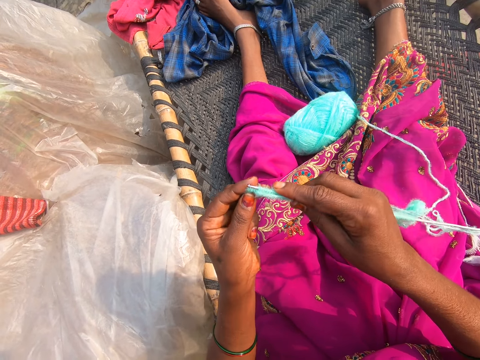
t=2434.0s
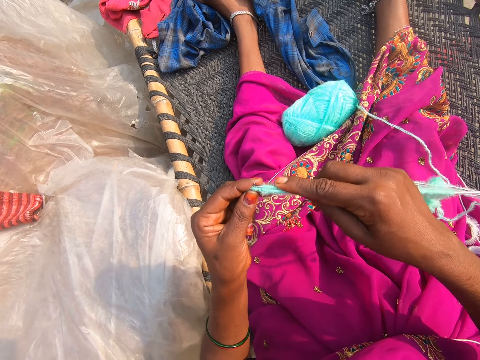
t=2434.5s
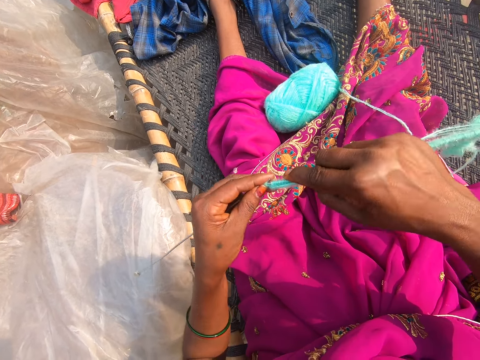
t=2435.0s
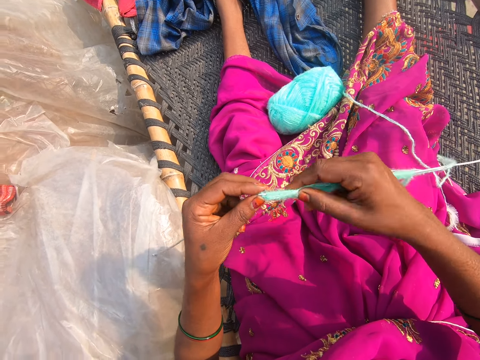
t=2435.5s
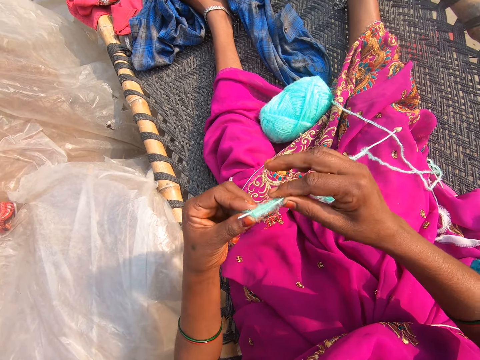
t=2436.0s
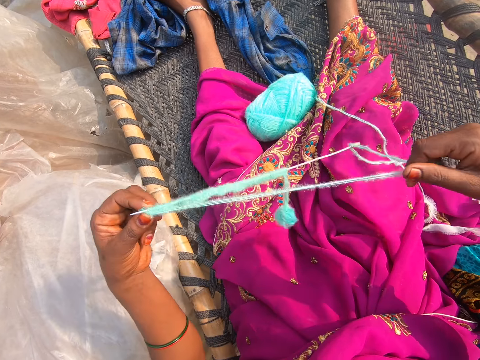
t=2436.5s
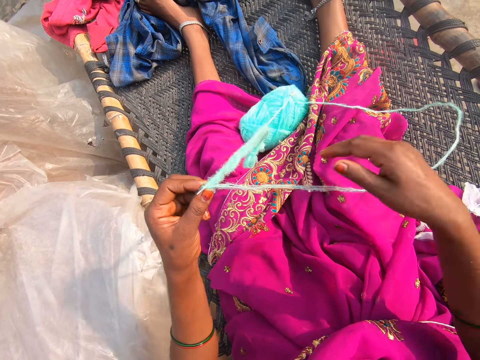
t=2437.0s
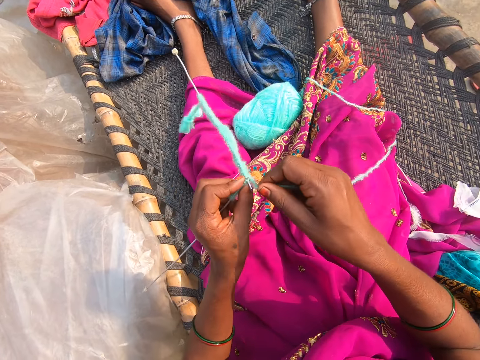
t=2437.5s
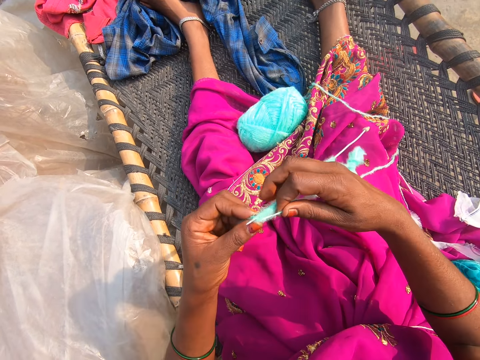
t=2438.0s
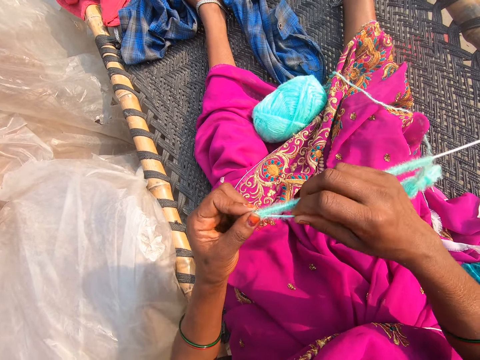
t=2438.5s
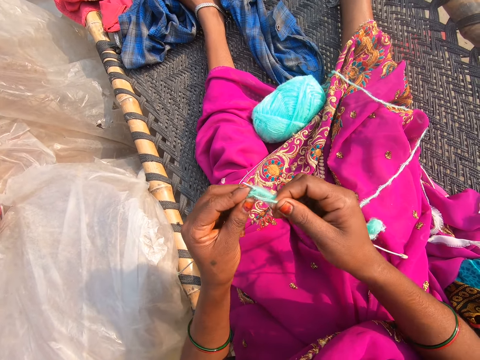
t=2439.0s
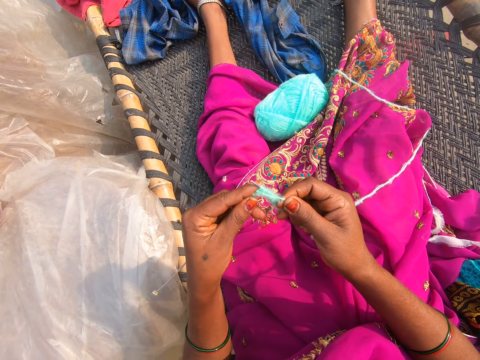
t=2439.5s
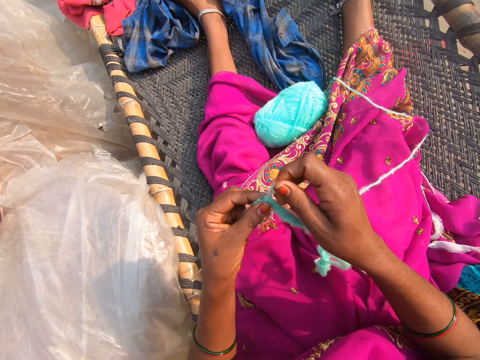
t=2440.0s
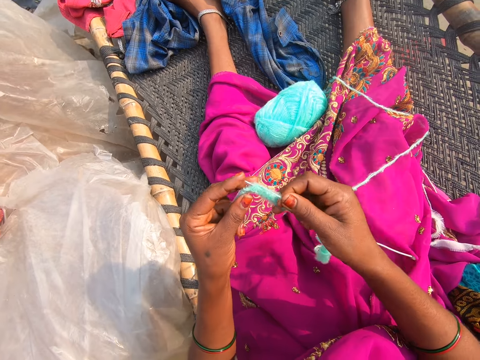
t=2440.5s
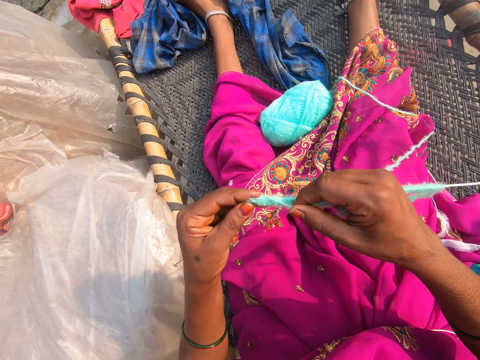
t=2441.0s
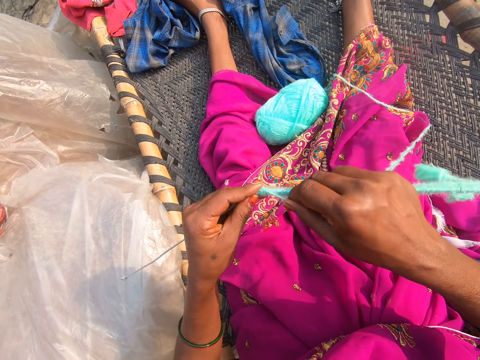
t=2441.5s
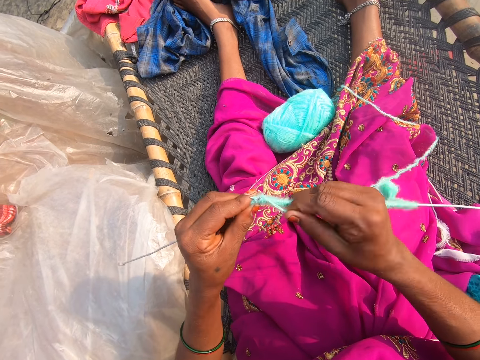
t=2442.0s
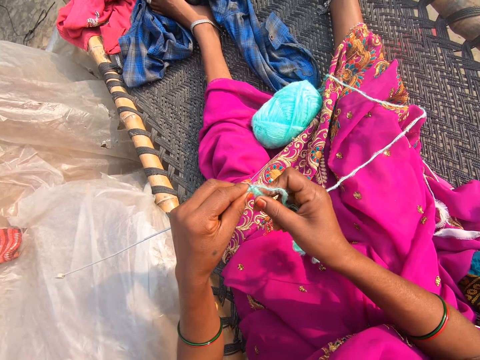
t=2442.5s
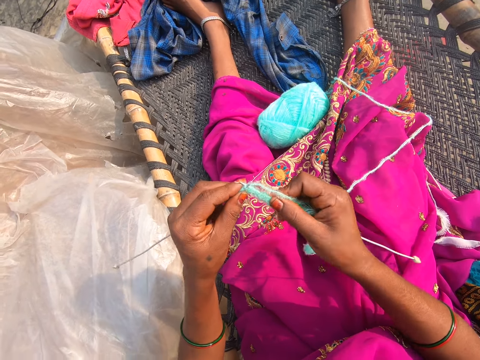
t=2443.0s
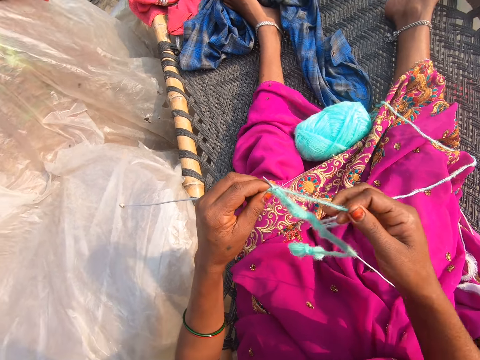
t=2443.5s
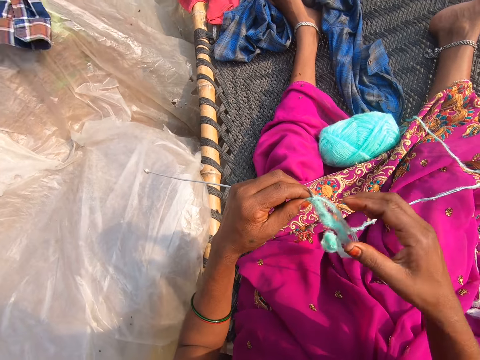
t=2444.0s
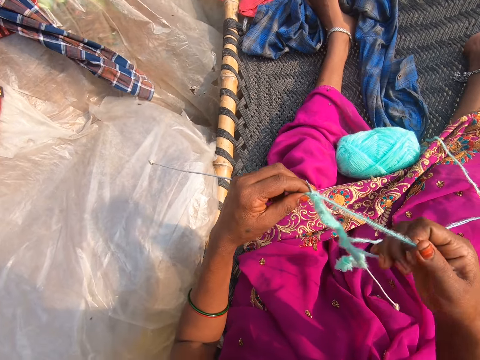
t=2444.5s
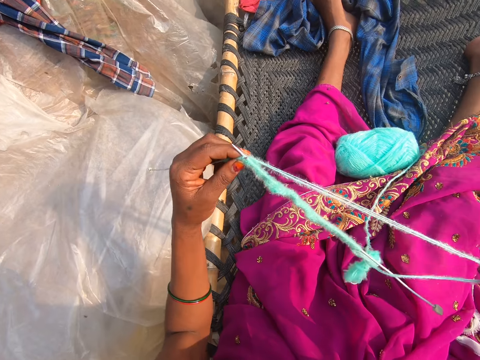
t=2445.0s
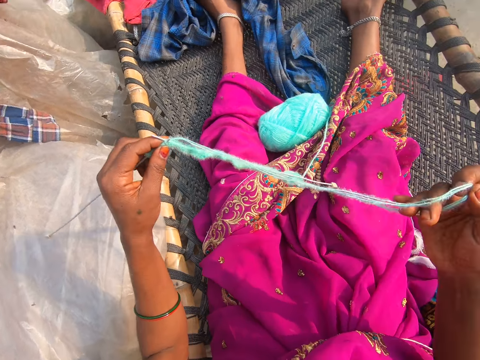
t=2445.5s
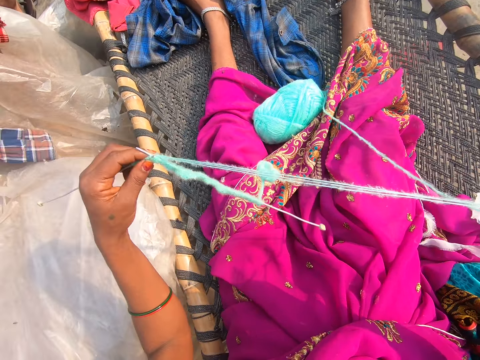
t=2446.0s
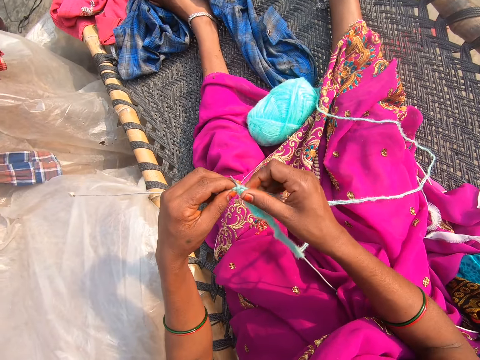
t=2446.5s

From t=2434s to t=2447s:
The camera wearer pulls the thread. They knit. They converse with a man. They knit. They converse.

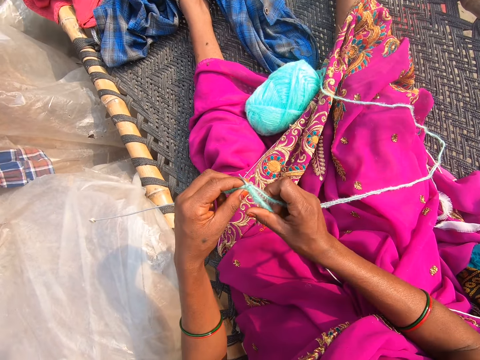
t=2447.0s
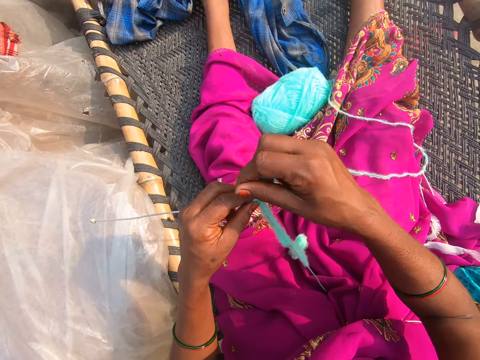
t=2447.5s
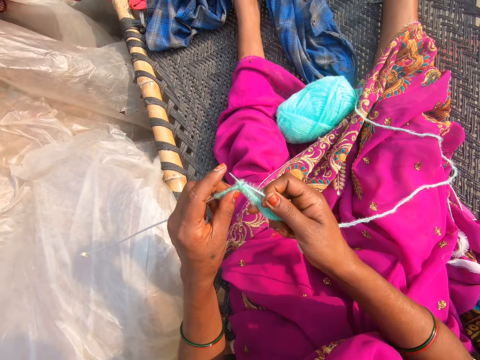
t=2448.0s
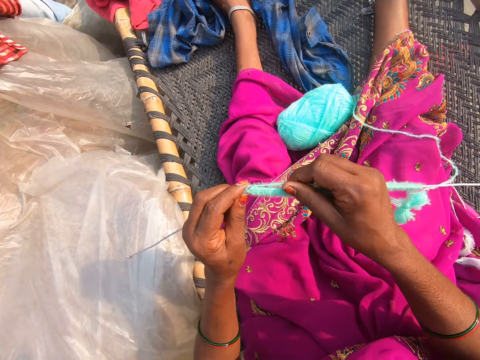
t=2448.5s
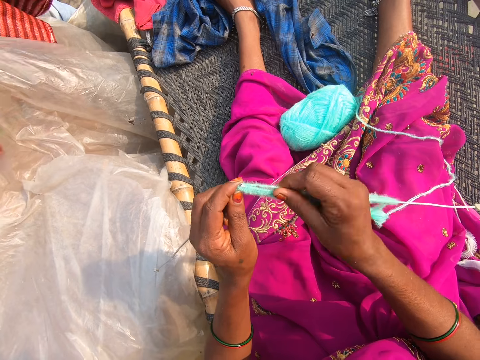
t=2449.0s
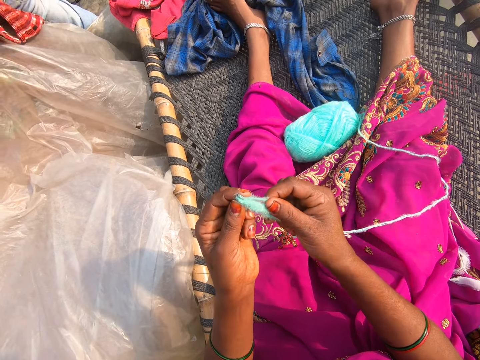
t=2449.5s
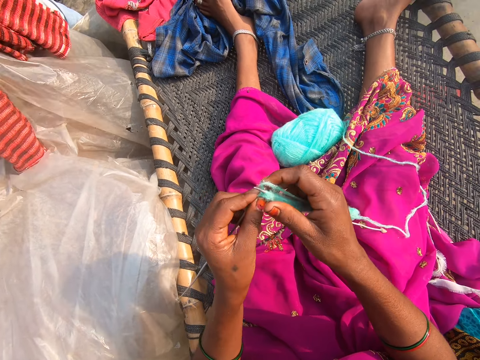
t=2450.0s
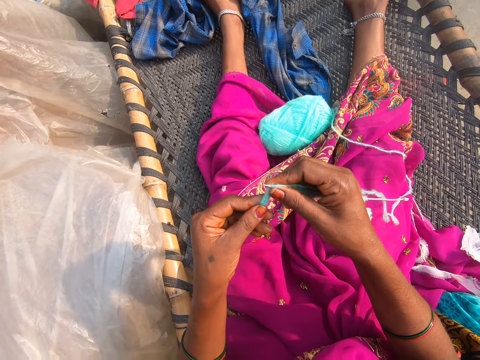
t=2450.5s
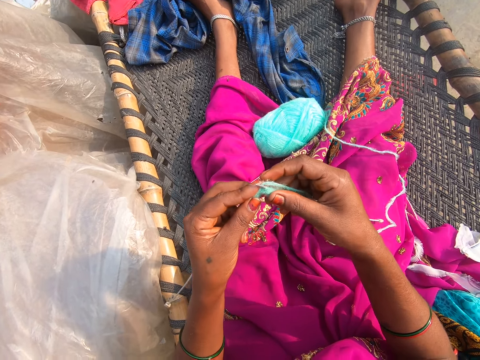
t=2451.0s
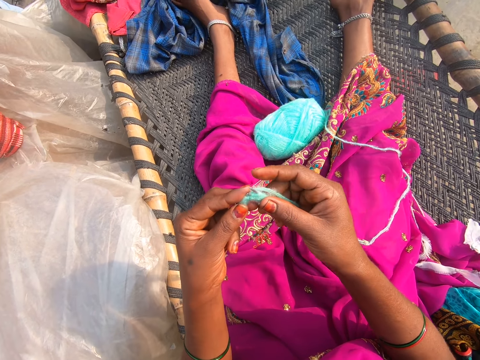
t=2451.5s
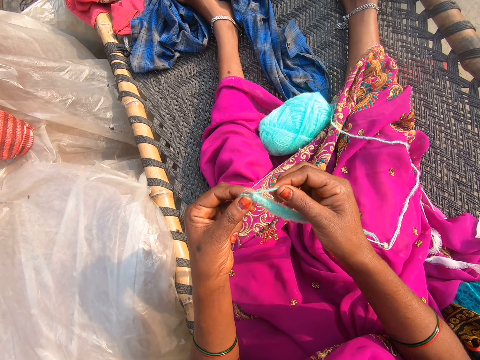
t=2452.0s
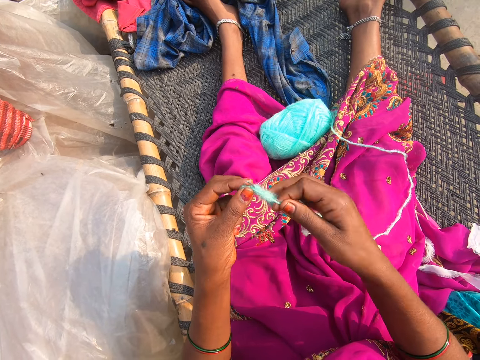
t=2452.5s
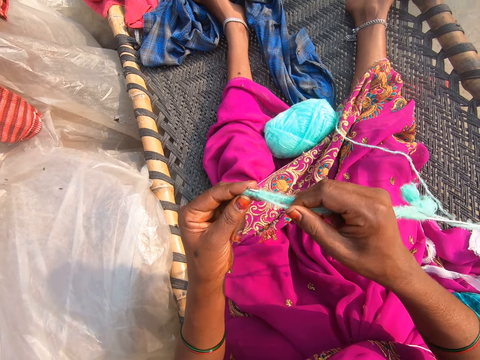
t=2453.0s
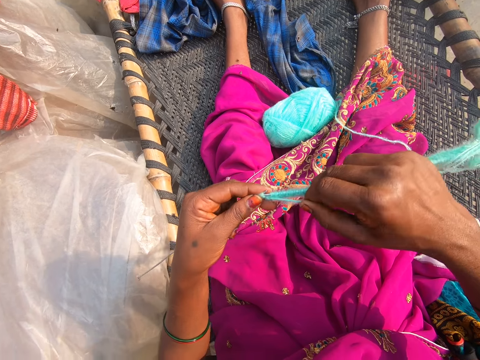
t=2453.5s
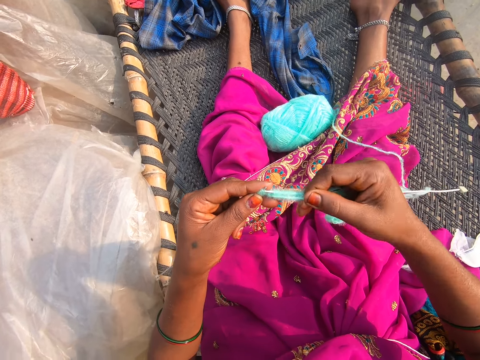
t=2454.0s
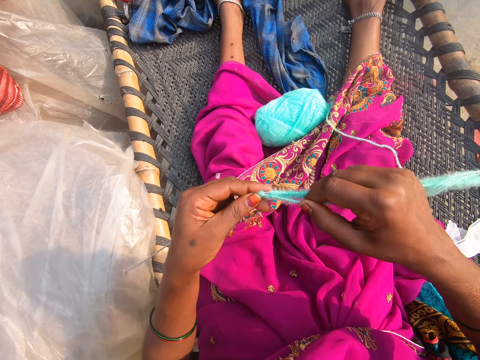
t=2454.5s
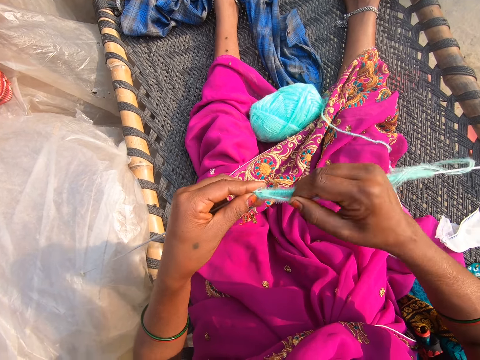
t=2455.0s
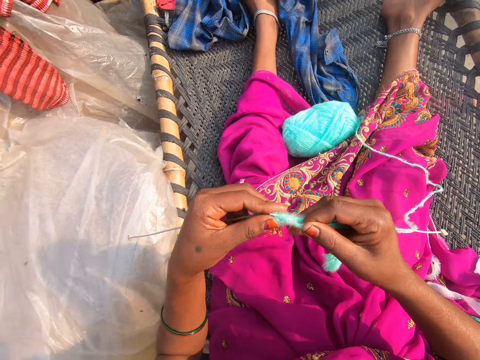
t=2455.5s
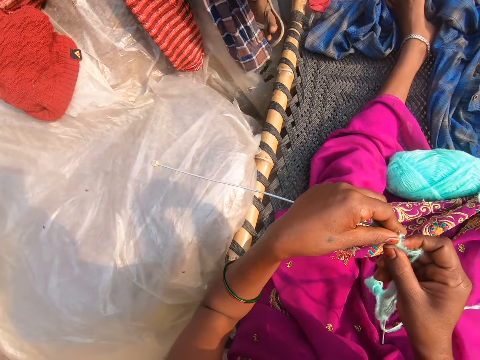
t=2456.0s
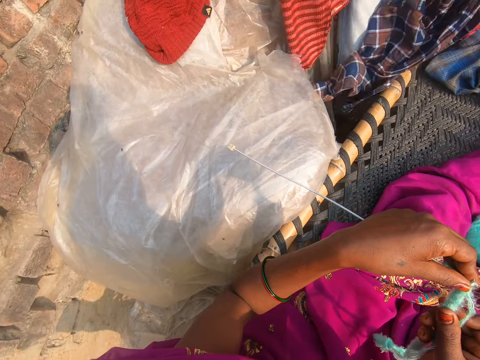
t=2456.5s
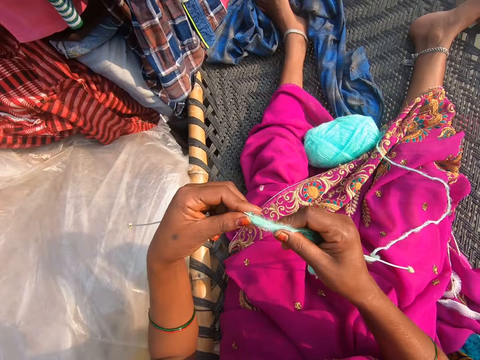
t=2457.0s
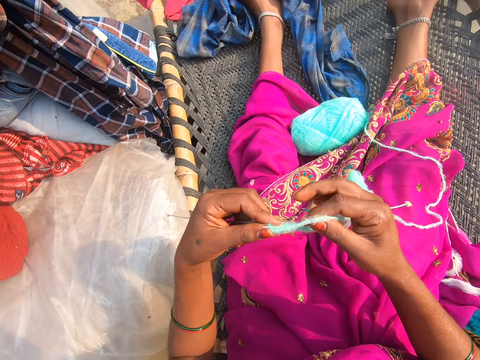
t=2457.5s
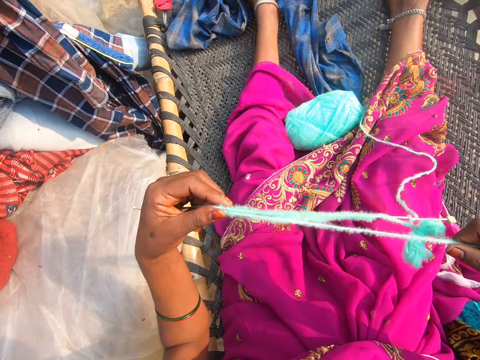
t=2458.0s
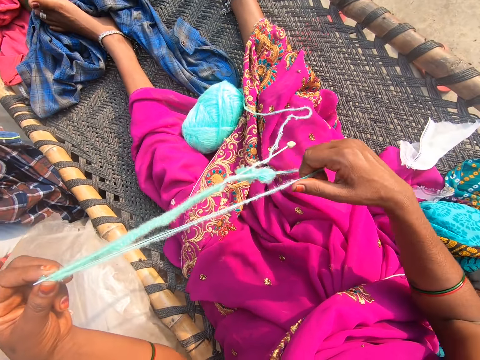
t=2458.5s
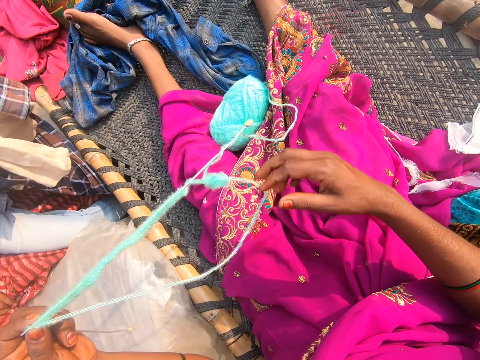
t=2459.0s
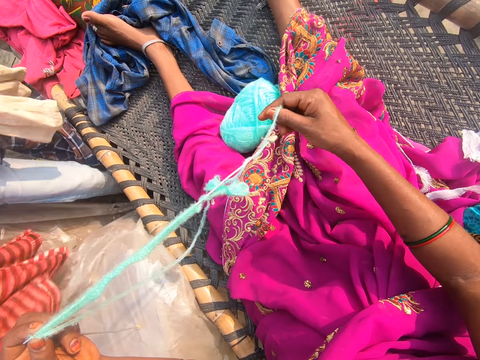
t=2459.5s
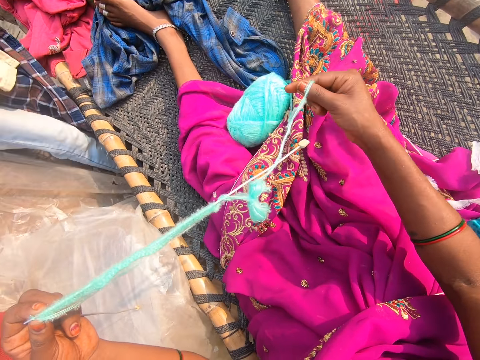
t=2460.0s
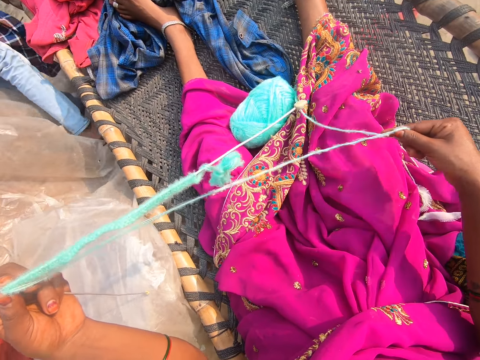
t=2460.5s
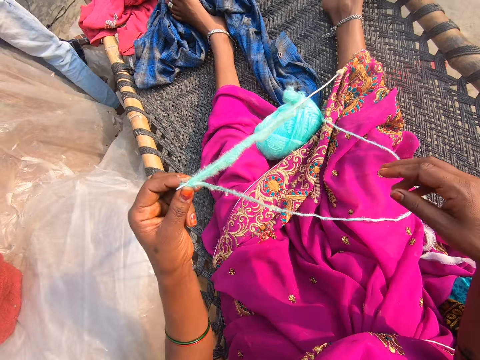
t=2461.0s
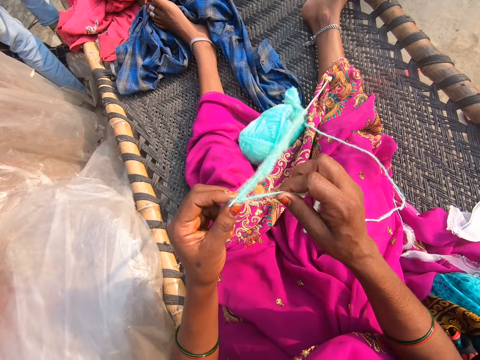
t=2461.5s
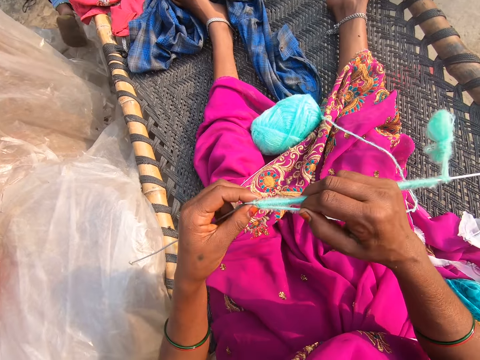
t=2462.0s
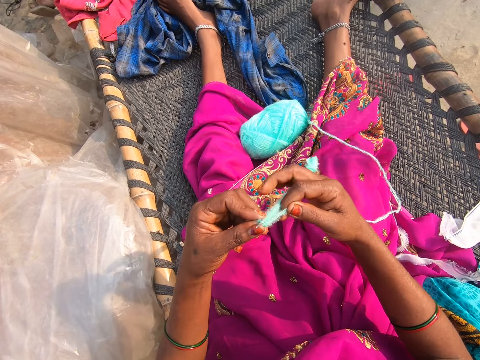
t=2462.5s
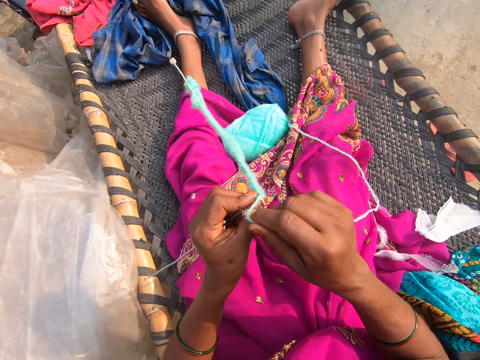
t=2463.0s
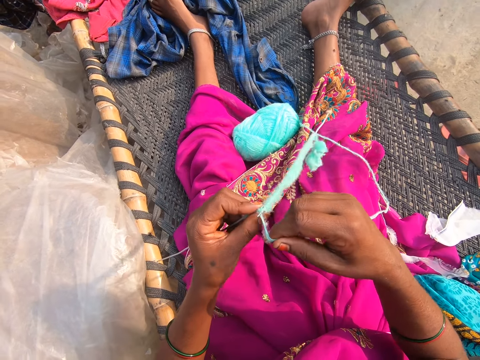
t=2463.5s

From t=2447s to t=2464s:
The camera wearer knits. They converse. They knit. A person converses with the camera wearer. The camera wearer knits. They pull the thread. They converse with the person. They knit.
